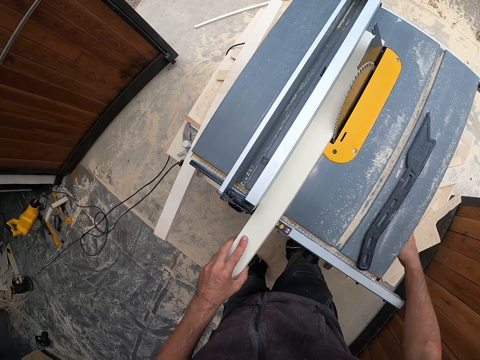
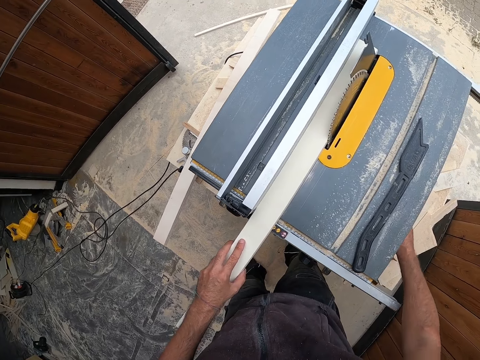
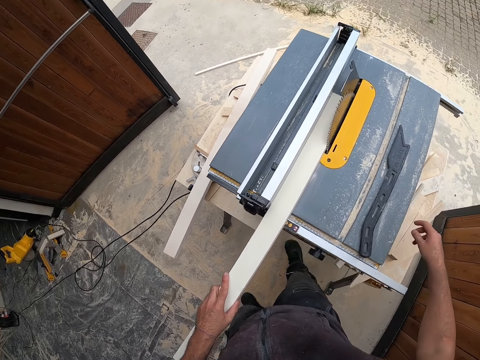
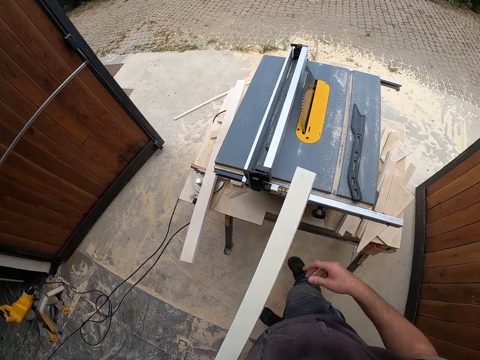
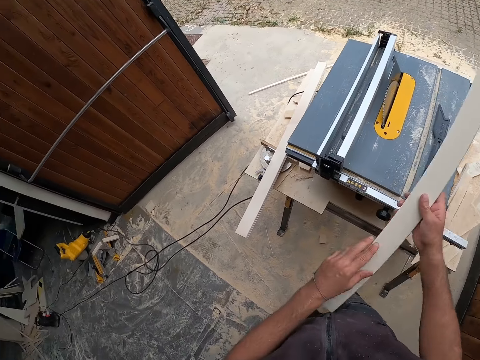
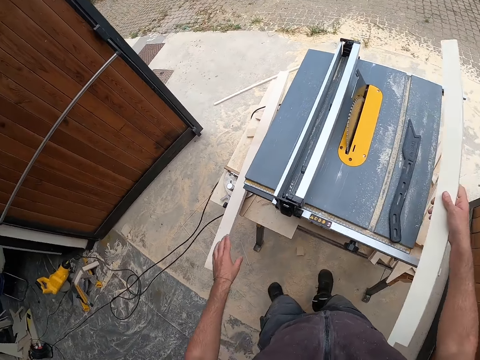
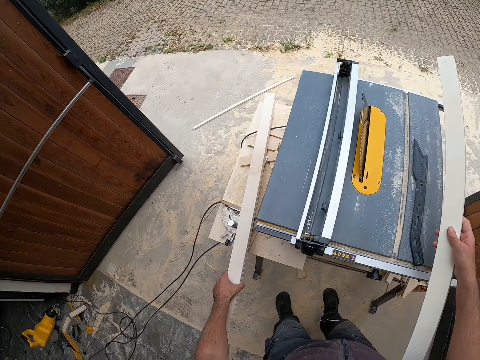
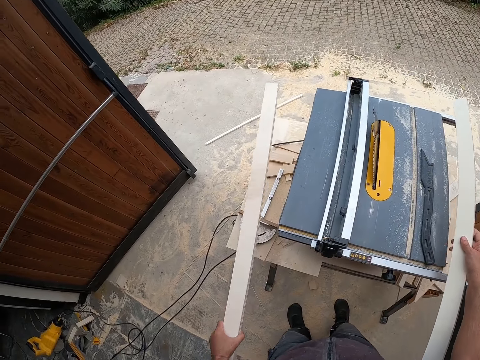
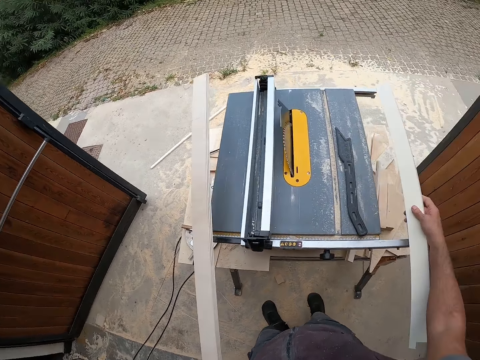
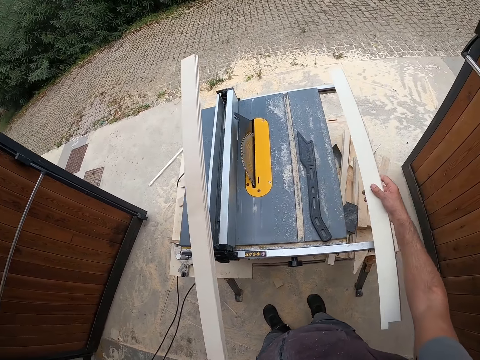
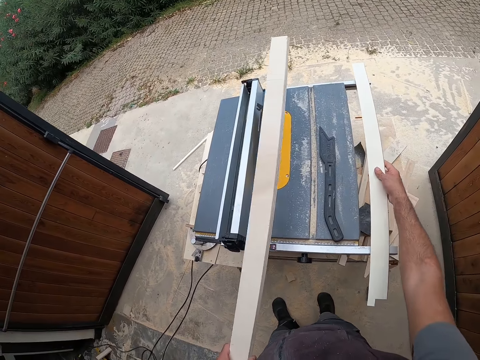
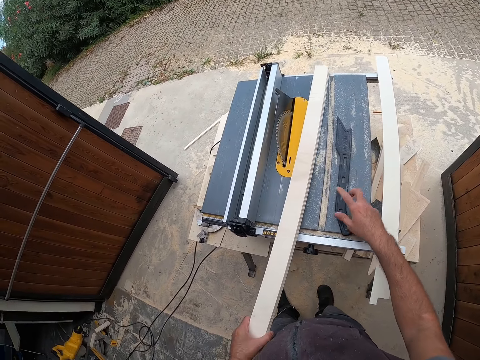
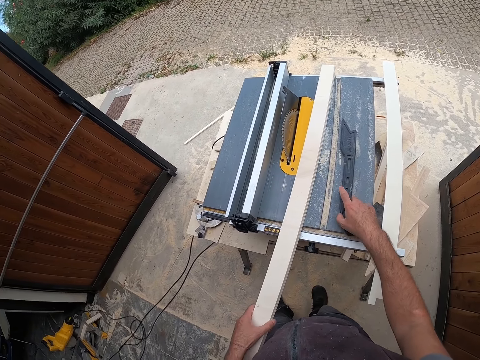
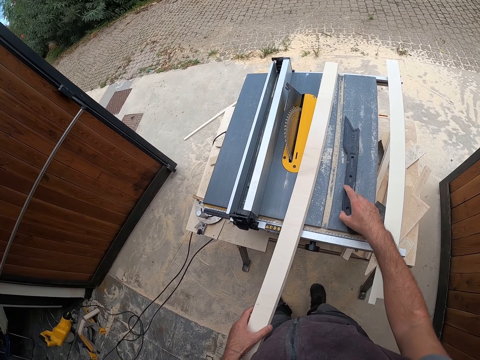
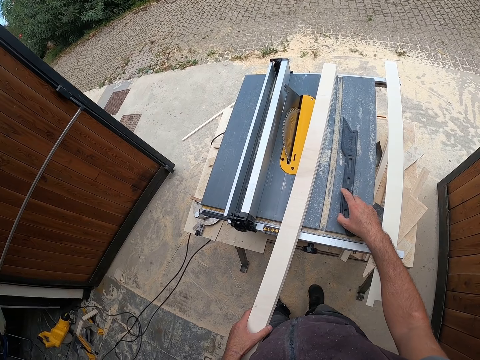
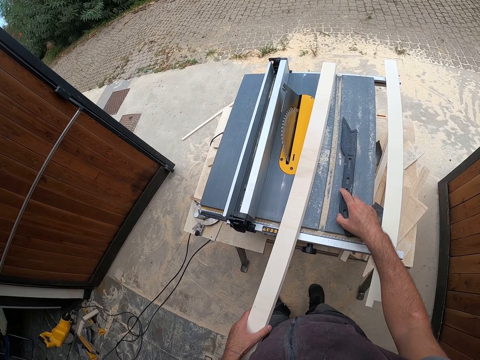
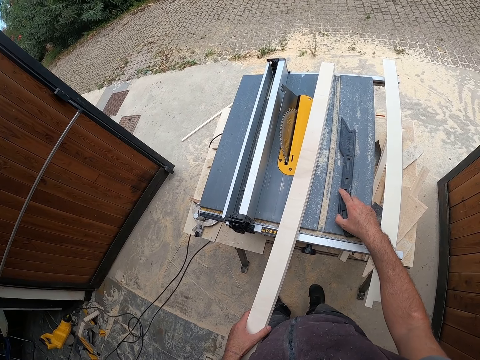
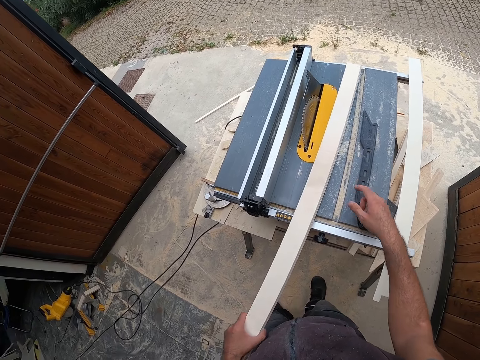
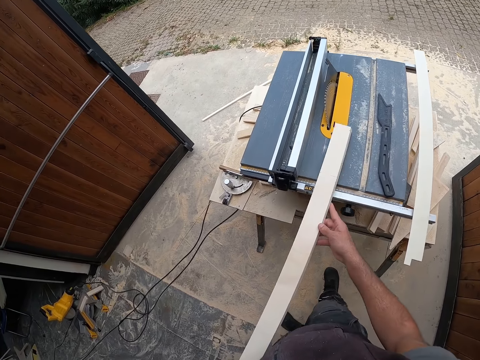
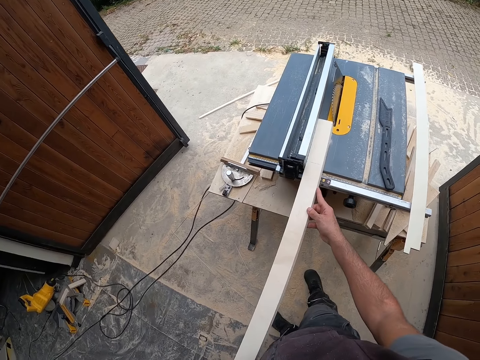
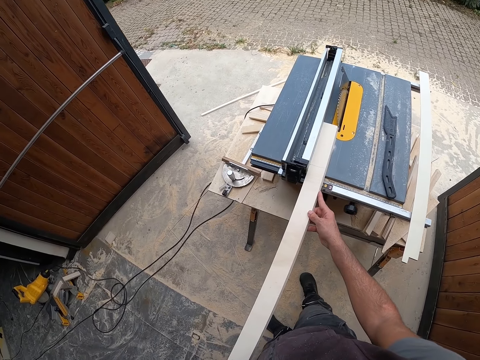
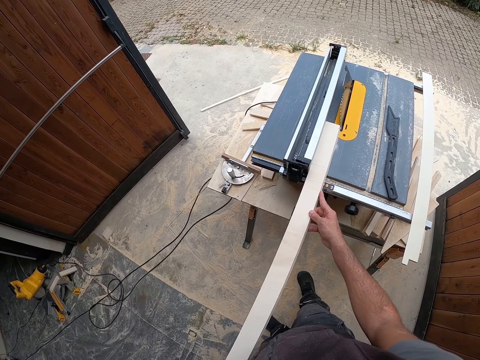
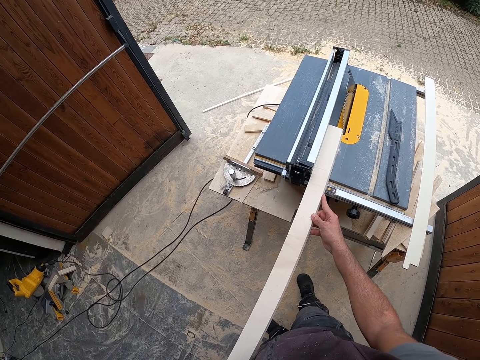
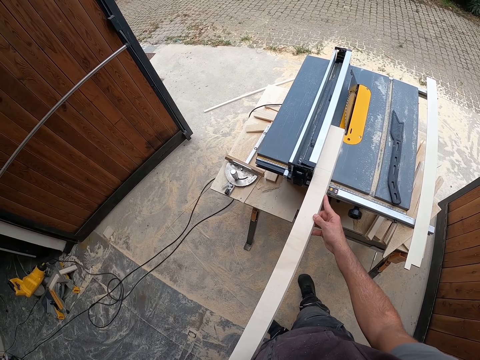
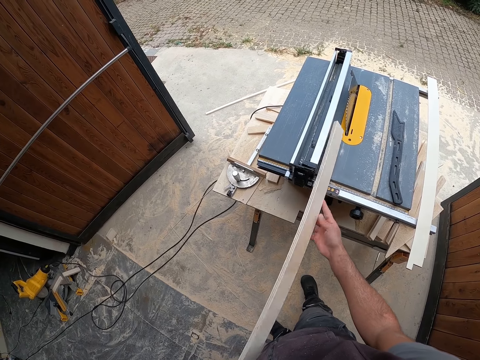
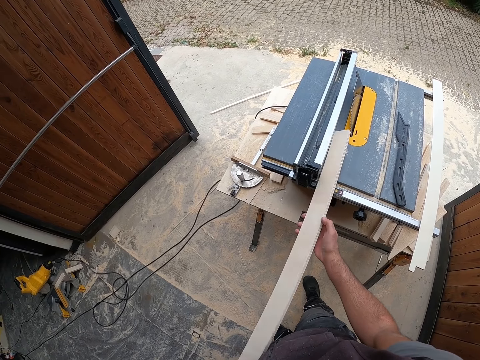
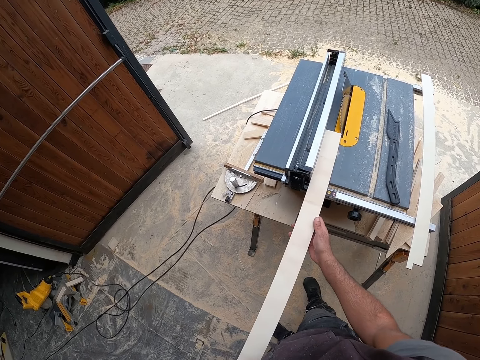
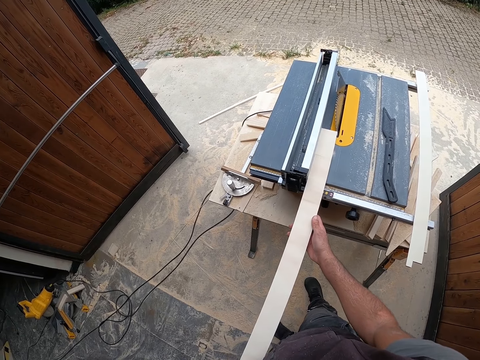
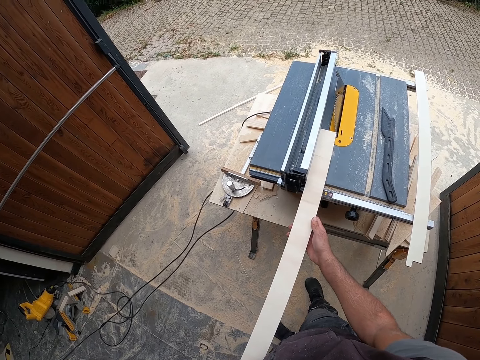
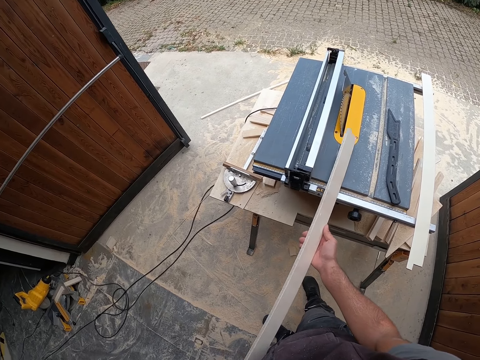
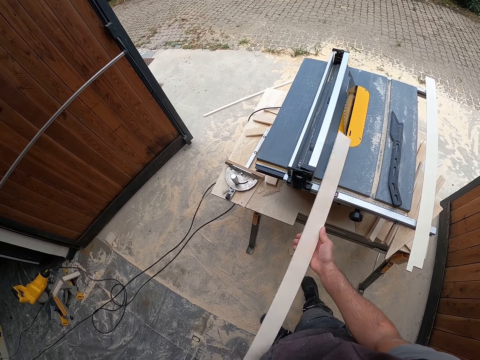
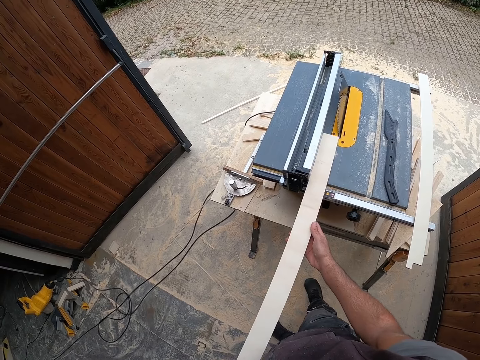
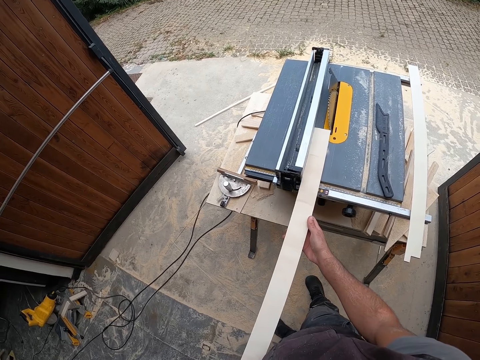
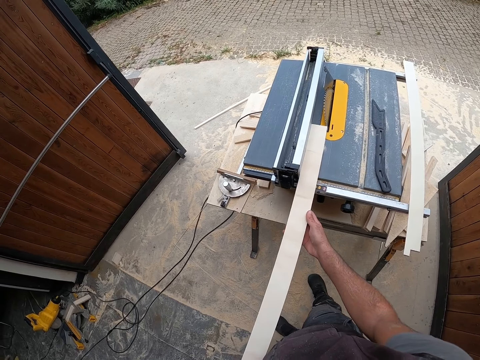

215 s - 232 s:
The camera wearer touches something. He operates the table saw with his right hand. He picks up the piece of wood on the table top with his left hand. He passes the wood from his left hand to his right hand. He picks up the piece of the wood on the table with his left hand. He drops the piece of the wood on the table top with his right hand. He holds the plastic with the right hand. He drops the piece of the wood on the table top with his left hand. He holds the piece of the wood with both hands. He puts the wood on the table saw. He flips the piece of the wood with both hands. He stares at the wood.

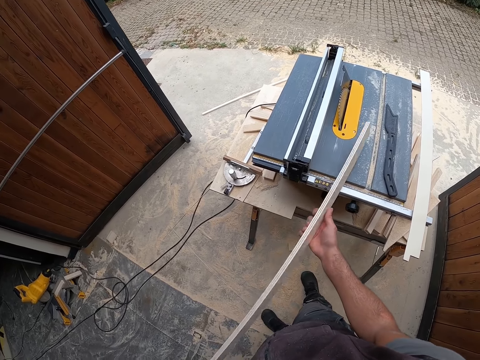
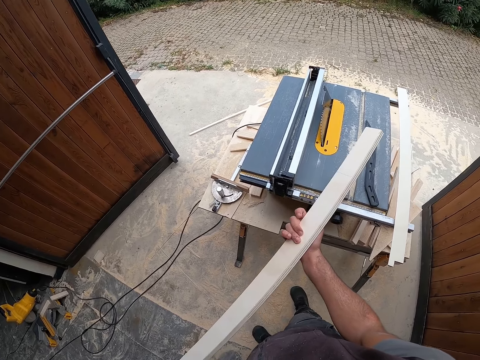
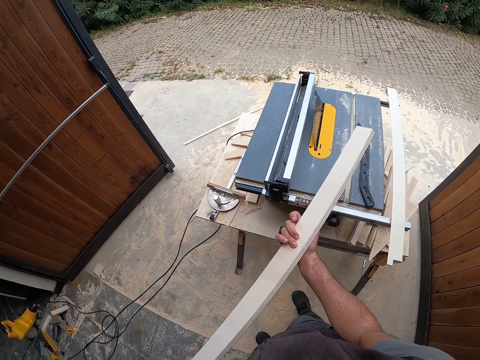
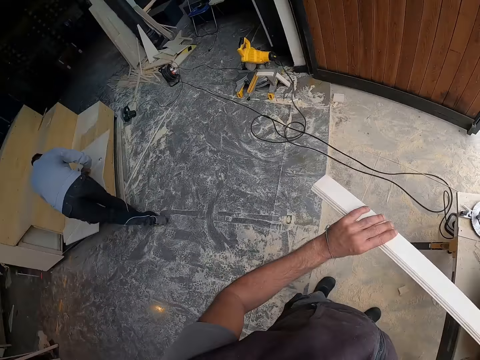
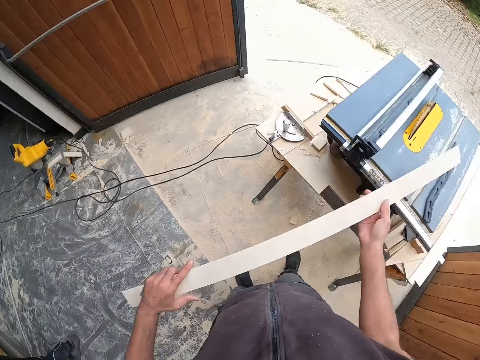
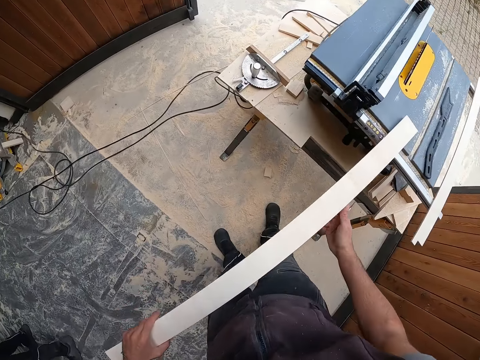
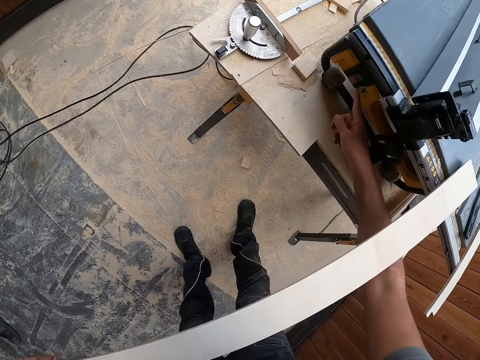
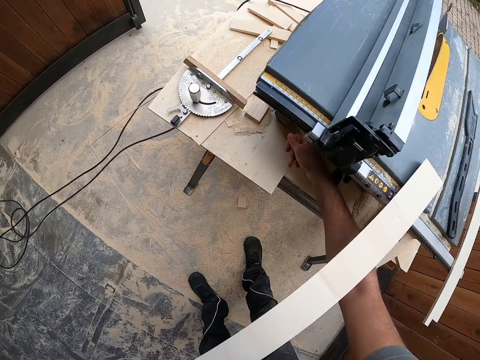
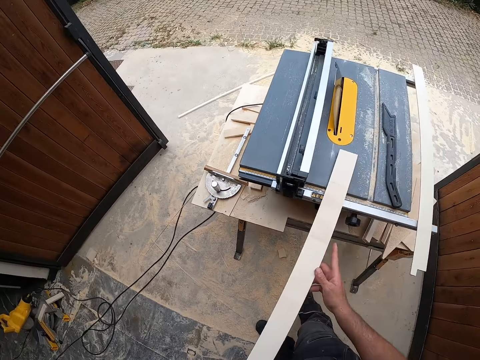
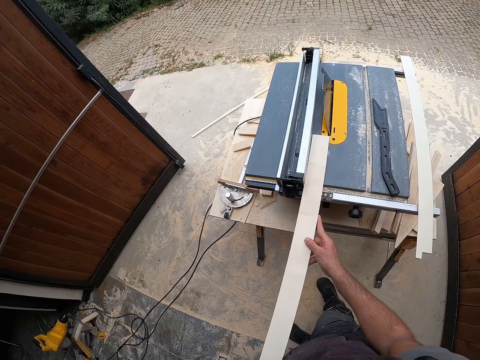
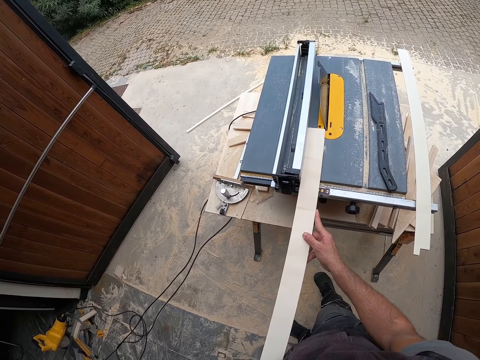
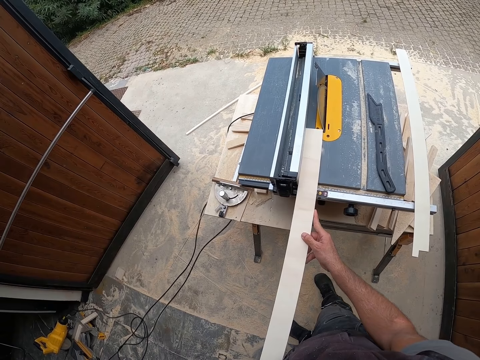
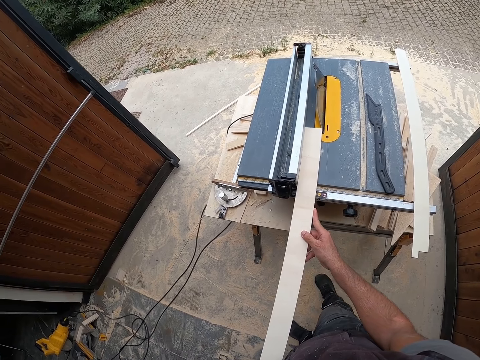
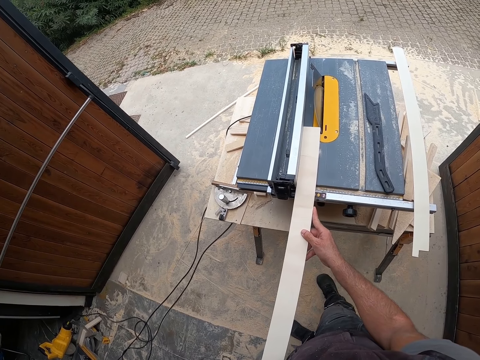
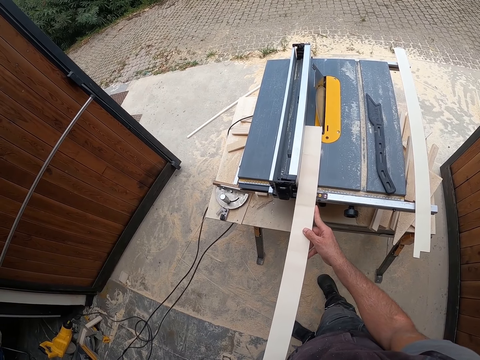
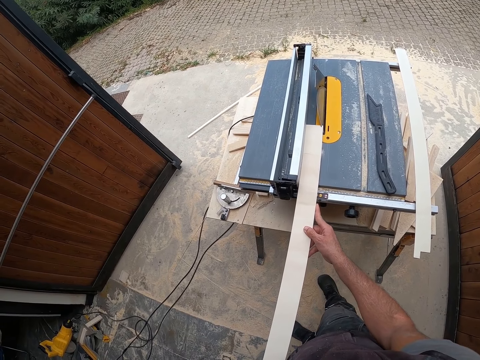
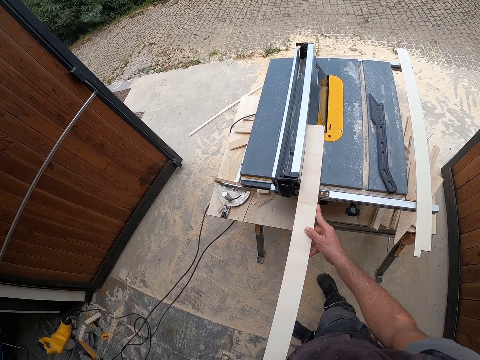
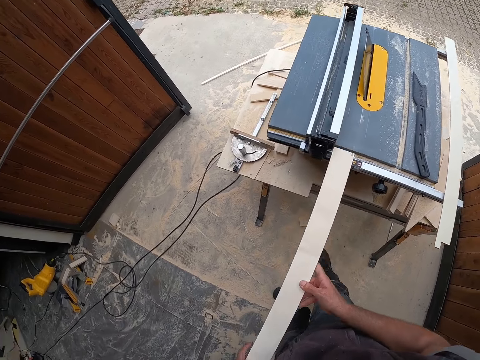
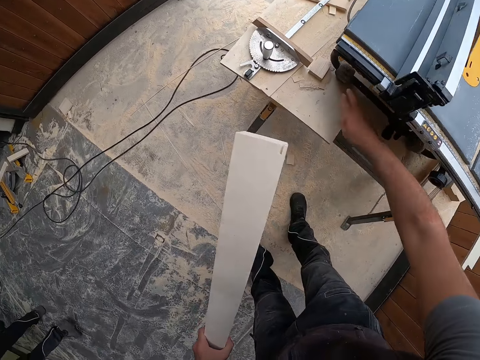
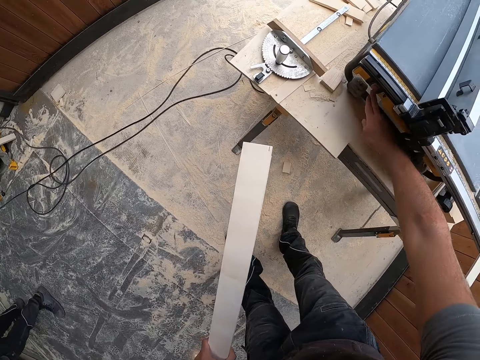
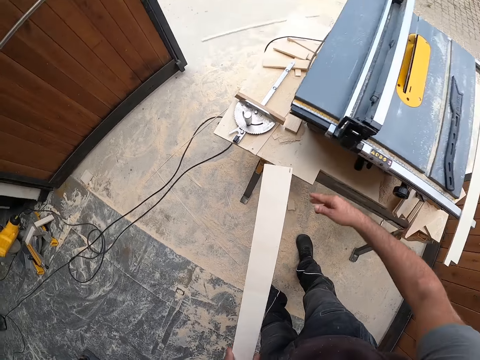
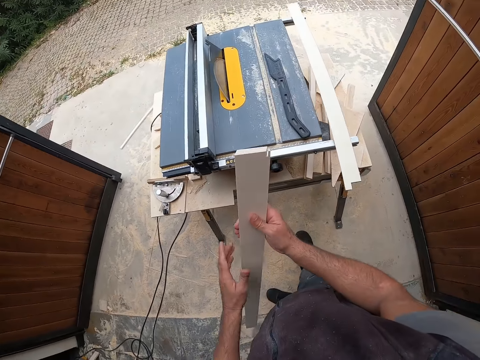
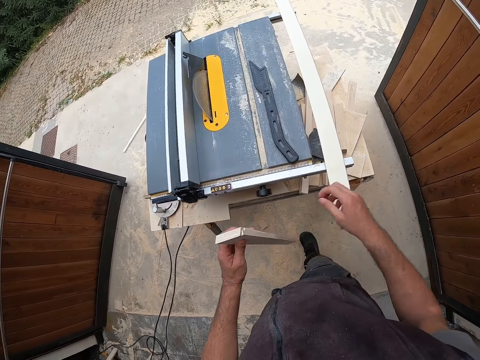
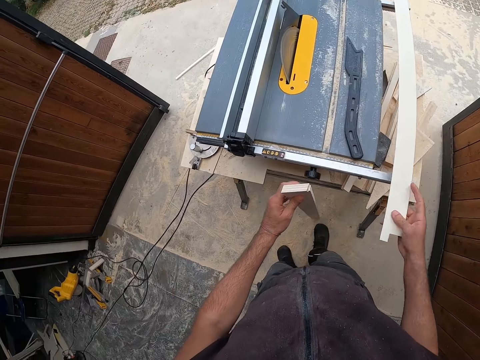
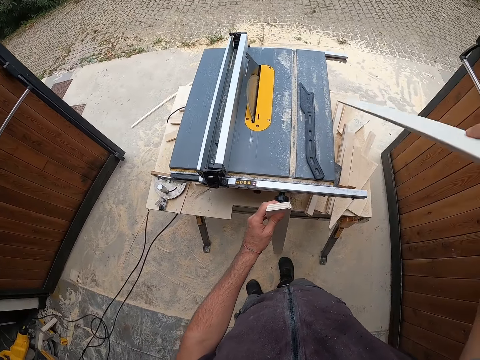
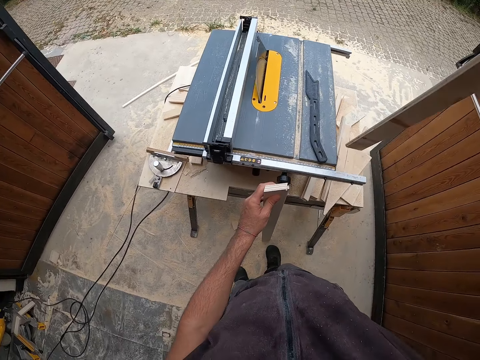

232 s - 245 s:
The camera wearer stares at a man. He drops the wood on the table saw. He switches on the table saw with his right hand. He holds the wood with the right hand. He moves the wood on the table saw. He places the piece of the wood on the table insert with both hands. He holds the piece of wood with his left hand. He switches off the table saw with his right hand. He holds the wood with the right hand. He picks up the piece of wood on the table top with his right hand. He flips the piece of the wood with his right hand.
